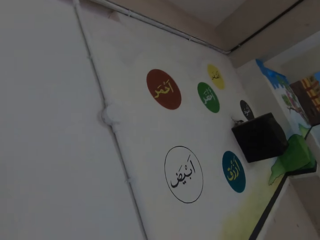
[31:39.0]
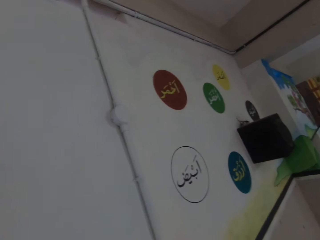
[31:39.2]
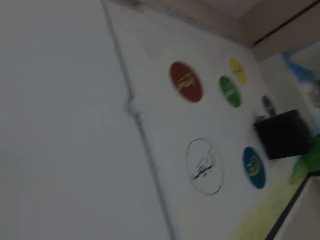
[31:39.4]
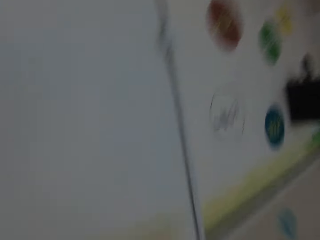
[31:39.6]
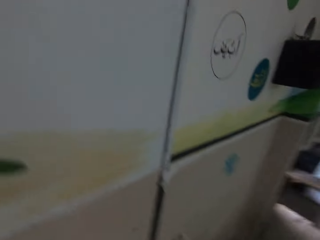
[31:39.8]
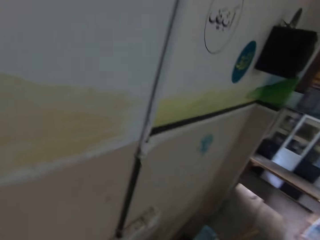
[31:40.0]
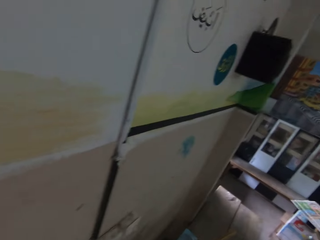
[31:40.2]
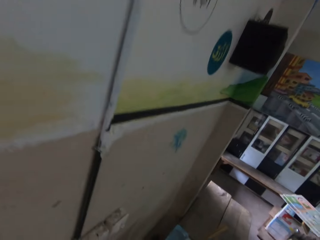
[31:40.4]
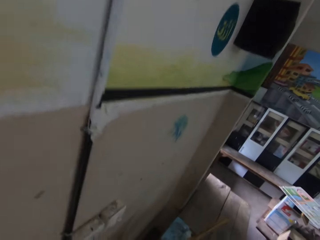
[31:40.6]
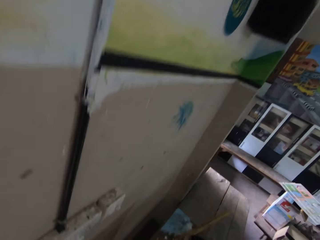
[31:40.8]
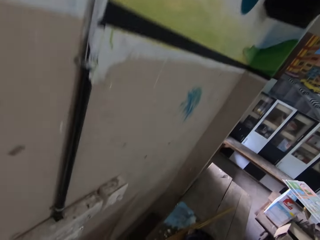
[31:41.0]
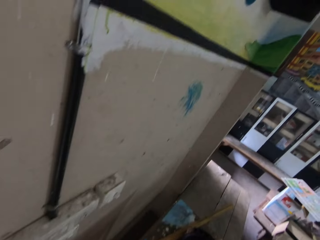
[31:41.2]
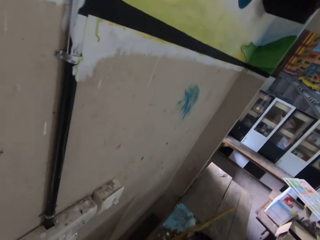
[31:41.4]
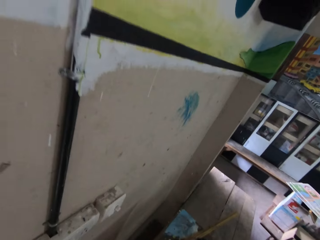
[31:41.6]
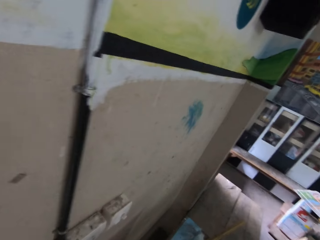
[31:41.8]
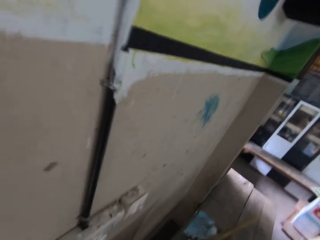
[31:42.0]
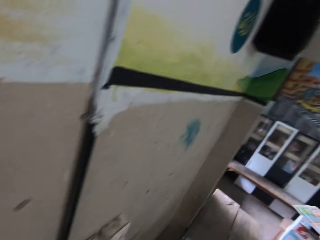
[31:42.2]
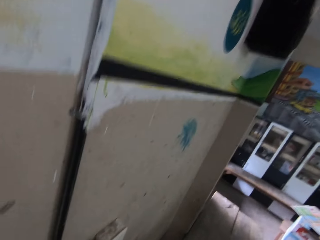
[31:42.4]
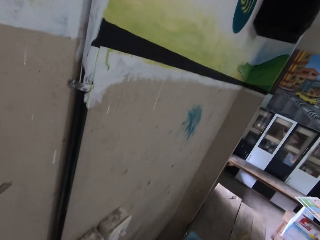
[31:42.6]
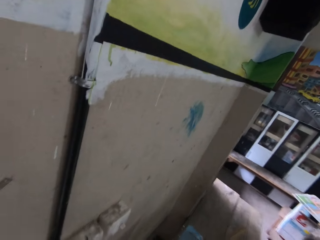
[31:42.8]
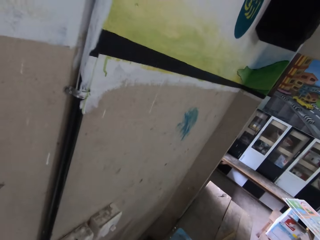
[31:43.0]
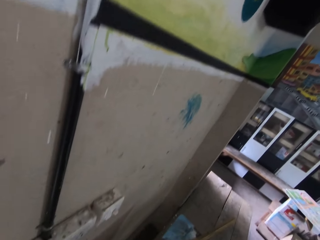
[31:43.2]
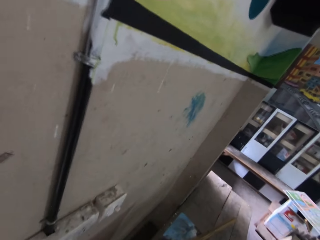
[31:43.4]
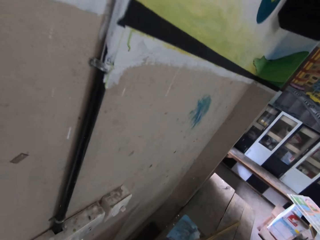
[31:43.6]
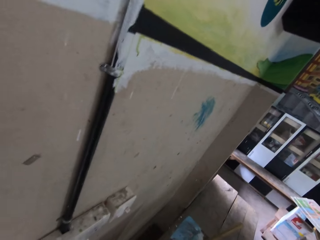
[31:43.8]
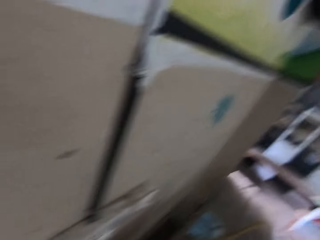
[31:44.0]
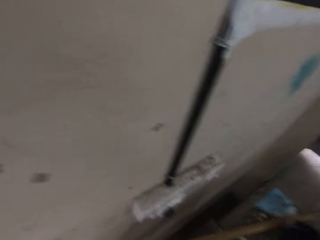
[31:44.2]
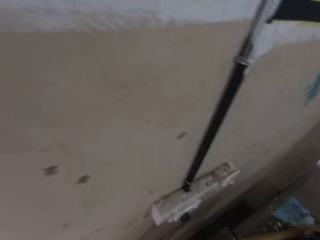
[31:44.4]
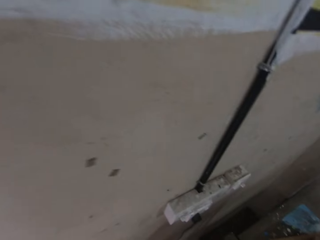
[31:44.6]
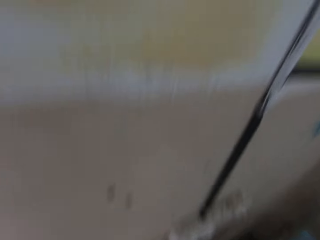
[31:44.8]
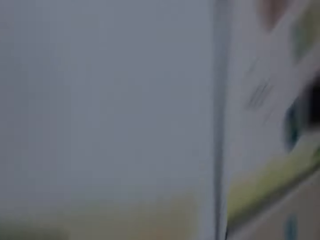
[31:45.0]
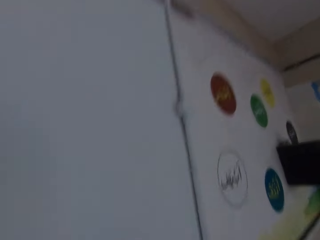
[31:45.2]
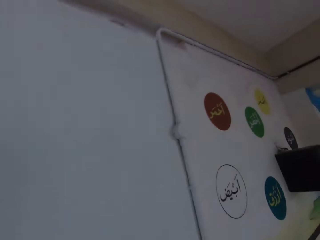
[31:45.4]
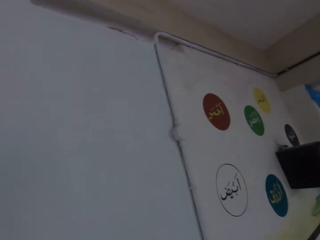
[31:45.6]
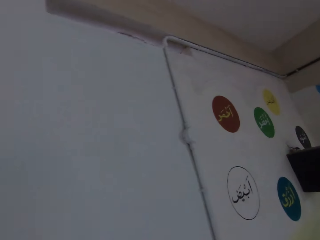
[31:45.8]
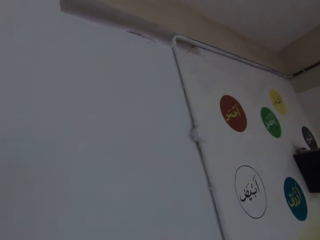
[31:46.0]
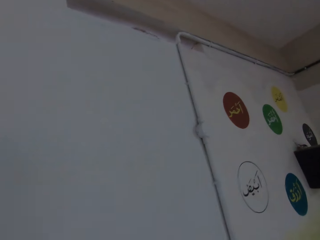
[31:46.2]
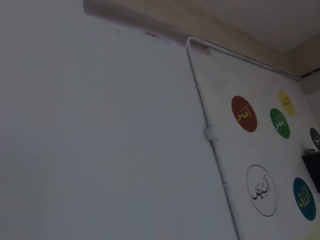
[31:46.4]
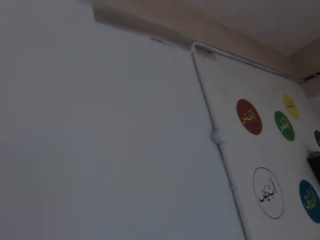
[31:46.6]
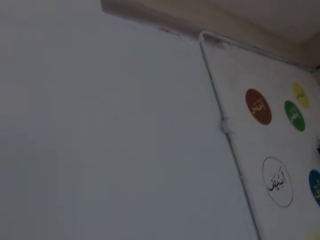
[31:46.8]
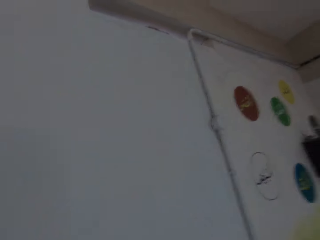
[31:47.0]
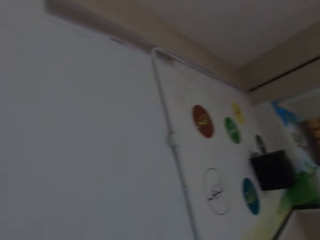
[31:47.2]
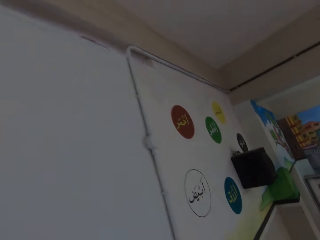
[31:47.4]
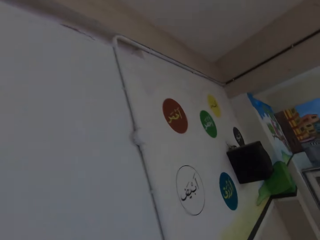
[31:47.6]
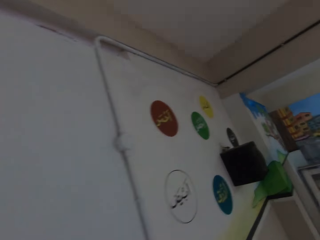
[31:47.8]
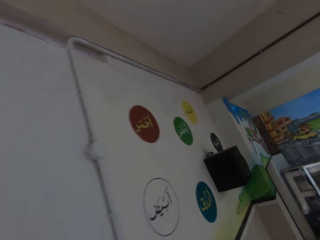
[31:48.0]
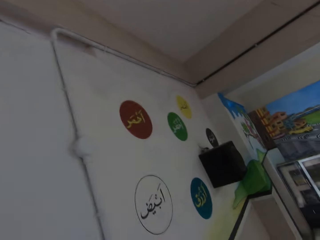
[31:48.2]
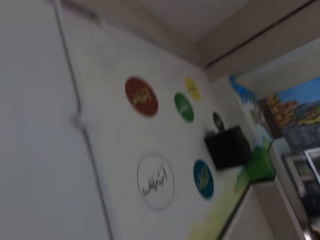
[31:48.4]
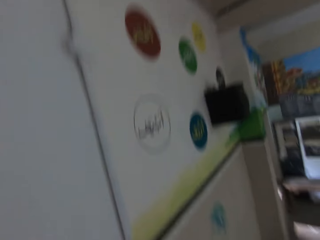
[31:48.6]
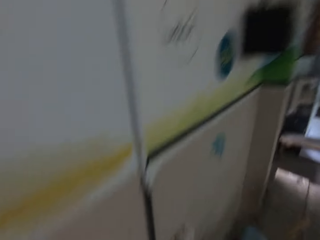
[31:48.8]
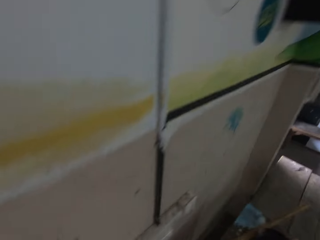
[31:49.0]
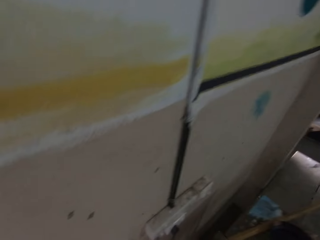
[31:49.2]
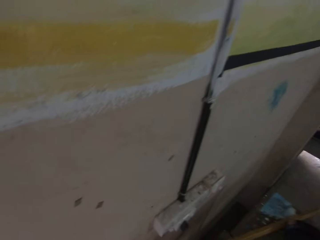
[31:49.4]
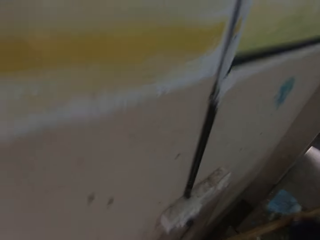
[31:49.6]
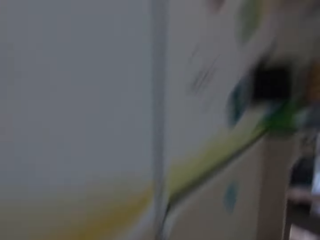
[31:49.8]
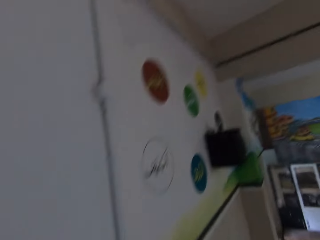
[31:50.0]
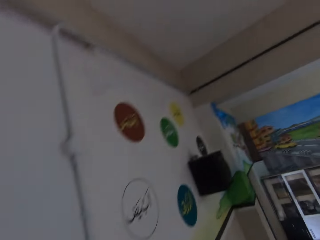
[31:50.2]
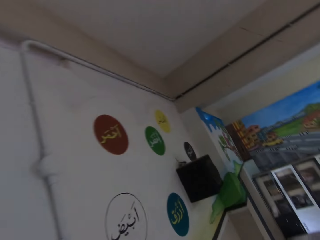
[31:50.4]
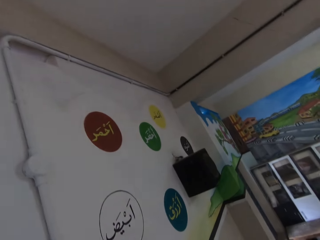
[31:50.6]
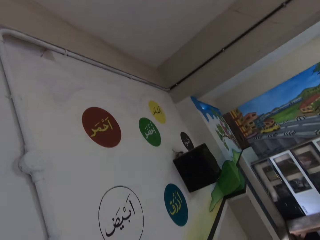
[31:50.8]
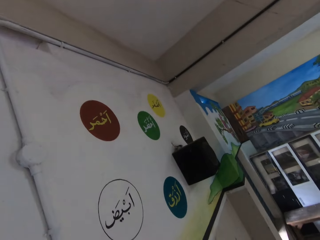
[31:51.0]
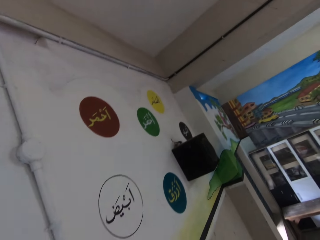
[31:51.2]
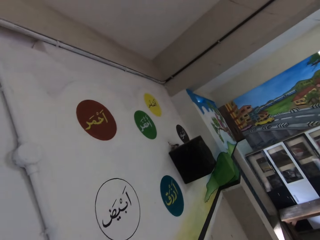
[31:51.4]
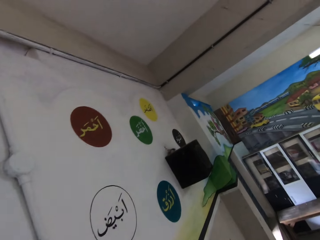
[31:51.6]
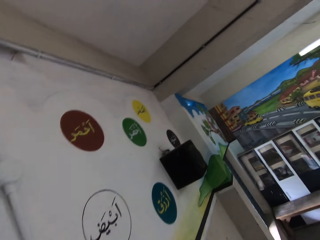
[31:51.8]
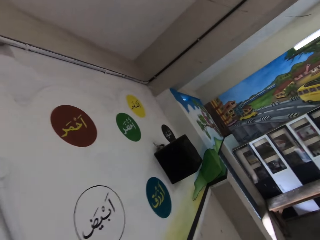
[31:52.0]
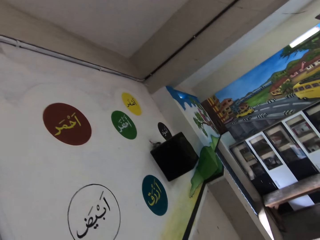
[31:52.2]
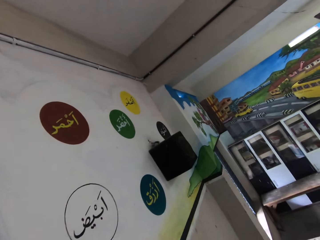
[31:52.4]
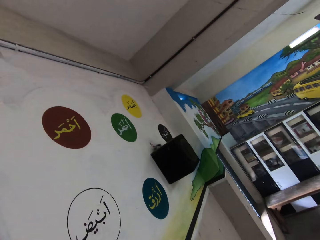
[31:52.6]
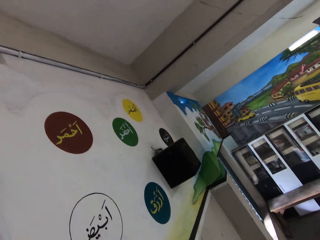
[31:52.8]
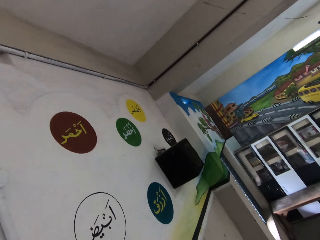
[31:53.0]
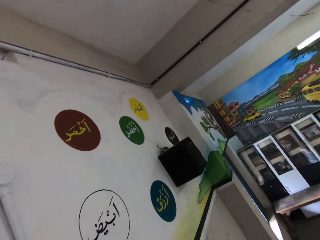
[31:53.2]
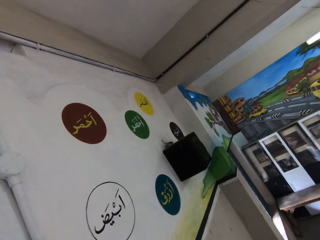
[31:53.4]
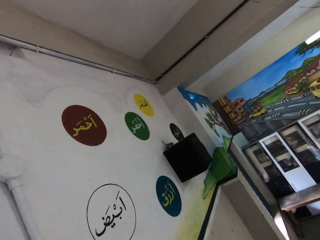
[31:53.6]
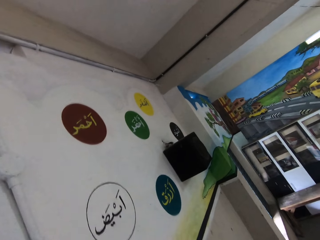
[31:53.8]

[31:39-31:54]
The camera wearer loads paint on the paintbrush in his right hand from the paint bucket. He does something. He looks at the wall. He looks at the table. He looks at the wall.

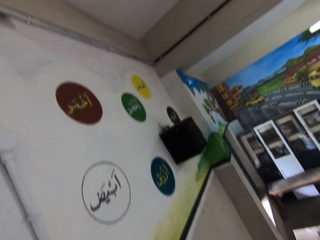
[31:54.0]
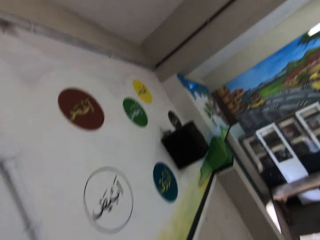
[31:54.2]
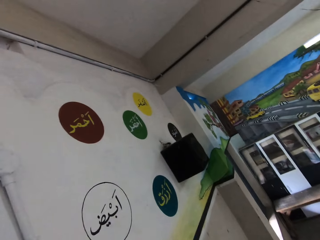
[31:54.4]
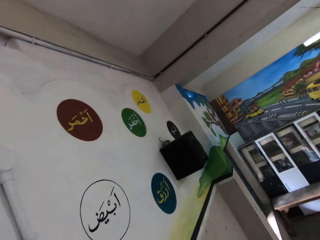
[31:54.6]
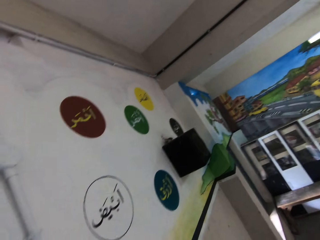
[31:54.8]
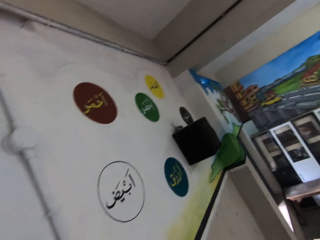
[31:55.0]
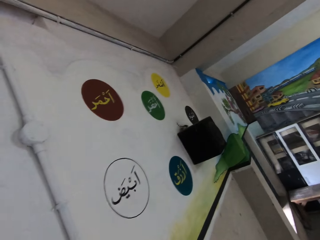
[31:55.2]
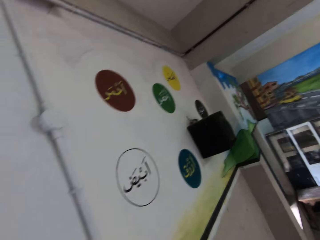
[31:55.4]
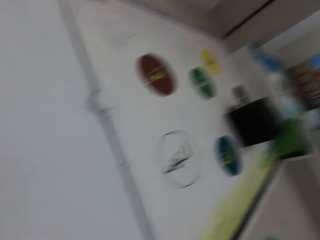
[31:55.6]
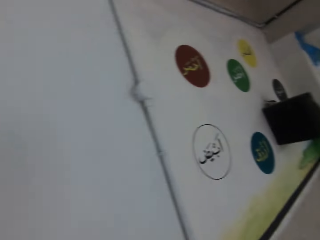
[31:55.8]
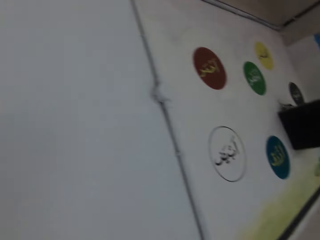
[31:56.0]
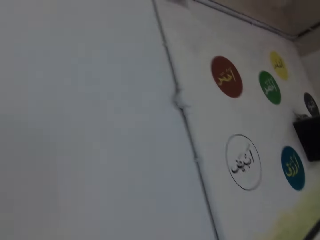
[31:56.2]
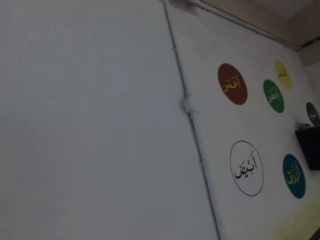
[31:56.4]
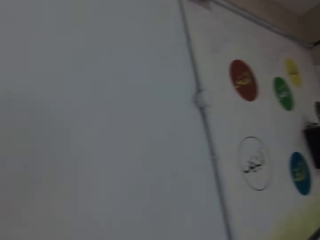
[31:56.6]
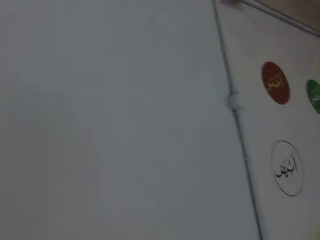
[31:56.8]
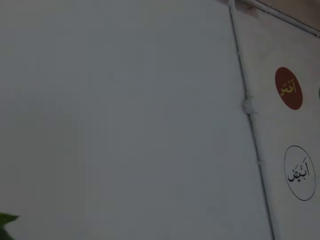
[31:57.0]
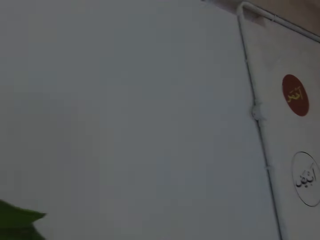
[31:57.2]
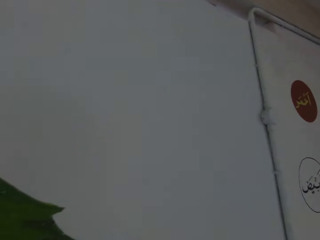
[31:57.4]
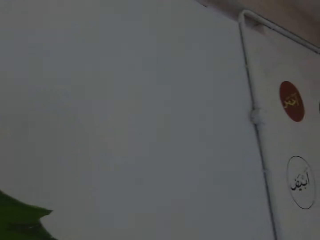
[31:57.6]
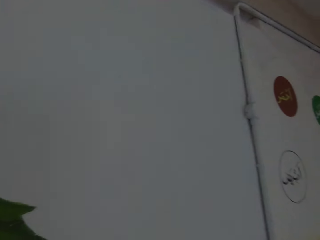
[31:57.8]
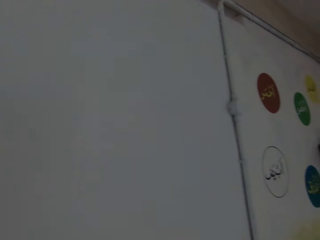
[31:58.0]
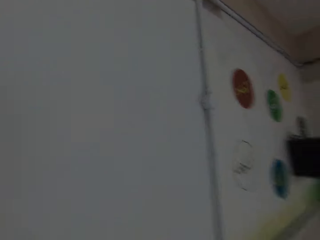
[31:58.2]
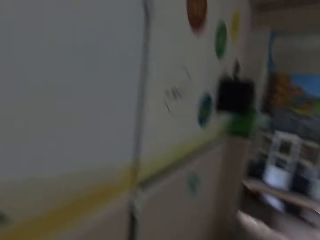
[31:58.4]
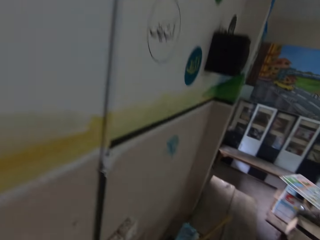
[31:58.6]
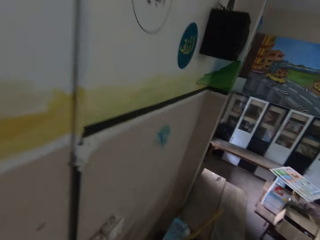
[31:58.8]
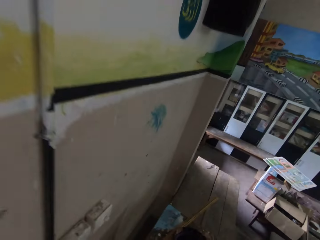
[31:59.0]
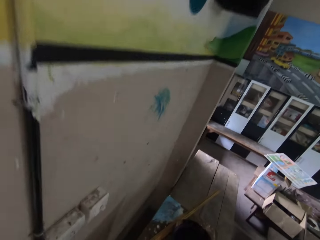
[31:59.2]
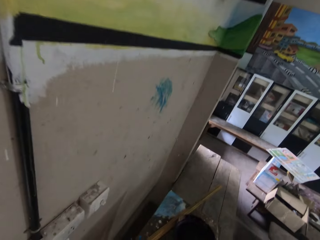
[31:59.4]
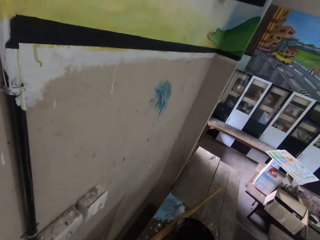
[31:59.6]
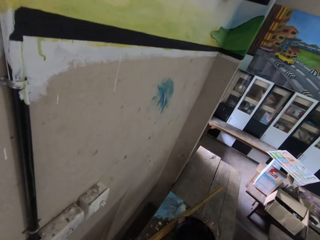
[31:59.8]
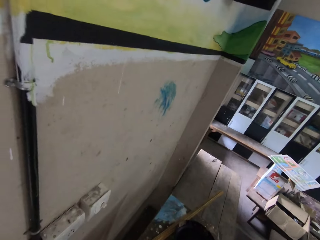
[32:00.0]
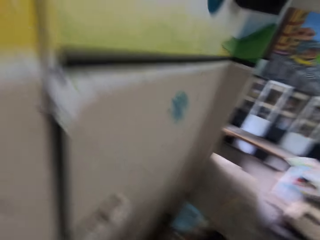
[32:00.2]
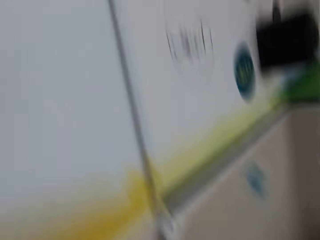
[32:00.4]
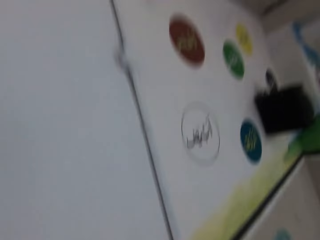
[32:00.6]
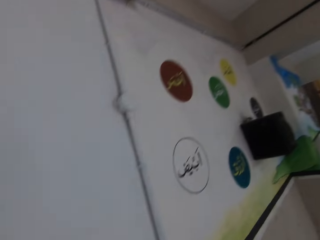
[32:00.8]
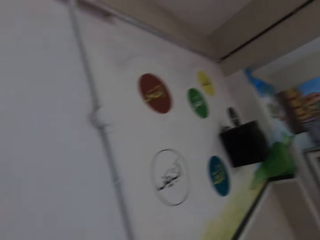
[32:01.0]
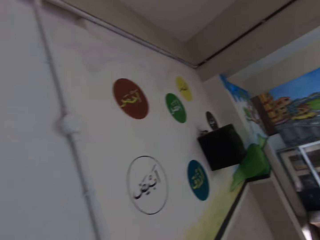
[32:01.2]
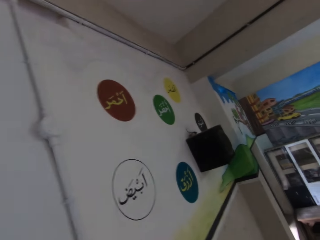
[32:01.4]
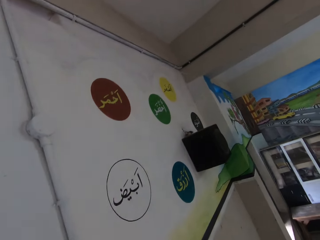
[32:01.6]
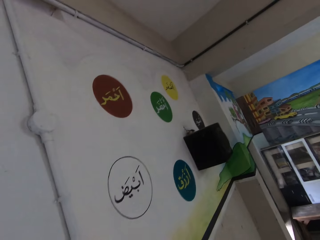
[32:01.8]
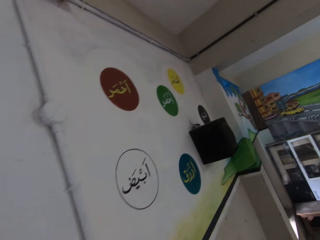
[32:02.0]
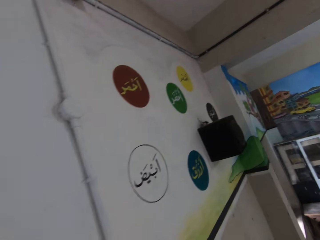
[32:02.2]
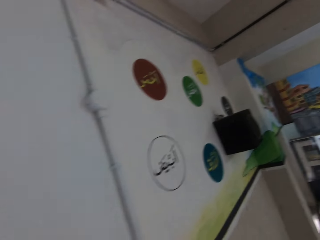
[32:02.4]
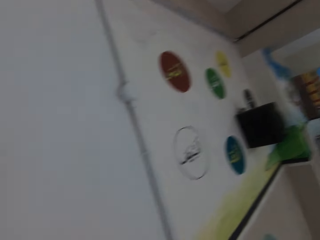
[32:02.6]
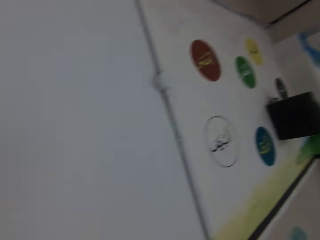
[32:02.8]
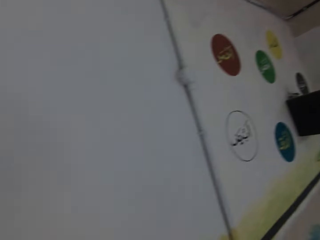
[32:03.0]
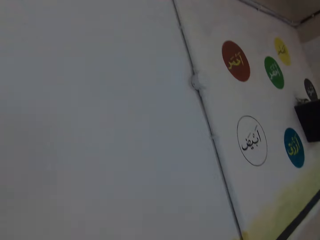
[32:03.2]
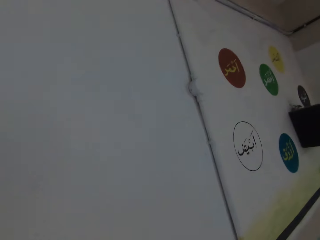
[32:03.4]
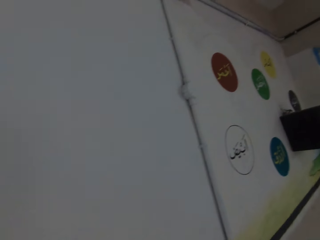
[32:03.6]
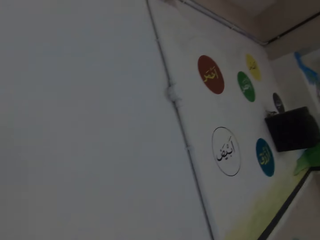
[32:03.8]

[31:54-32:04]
The camera wearer looks at the table. They look at the wall.
